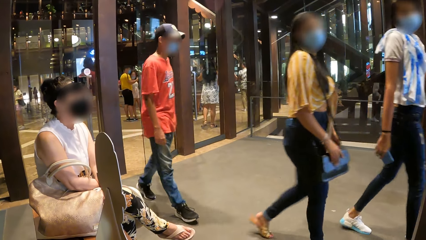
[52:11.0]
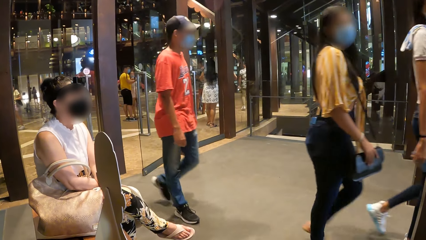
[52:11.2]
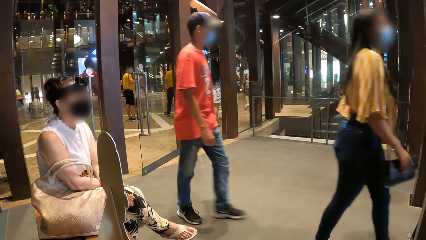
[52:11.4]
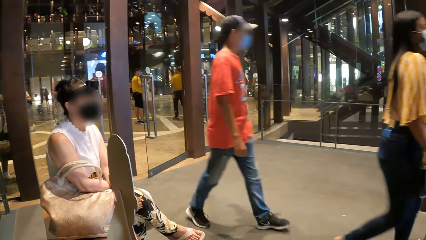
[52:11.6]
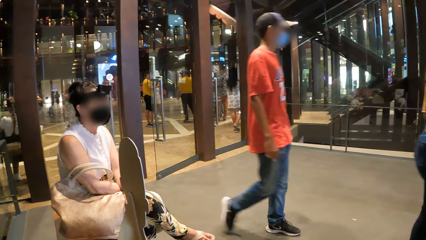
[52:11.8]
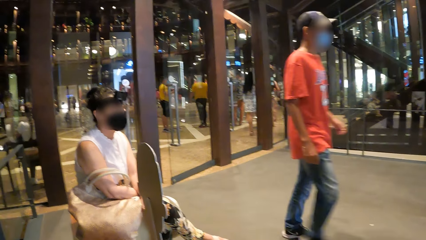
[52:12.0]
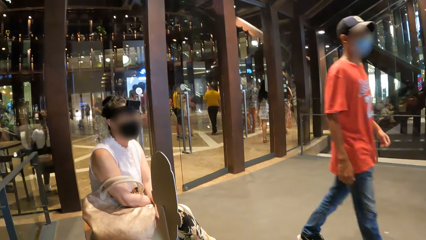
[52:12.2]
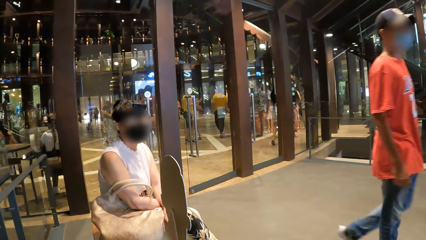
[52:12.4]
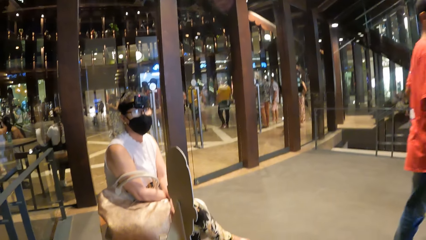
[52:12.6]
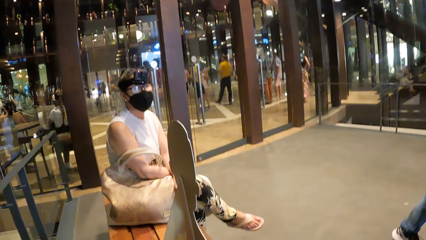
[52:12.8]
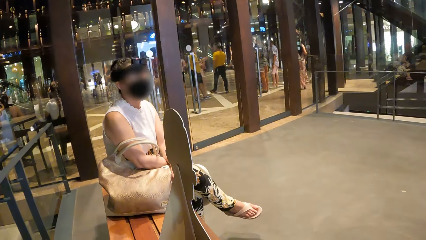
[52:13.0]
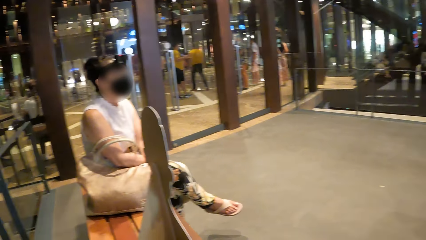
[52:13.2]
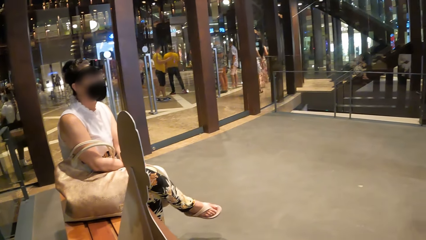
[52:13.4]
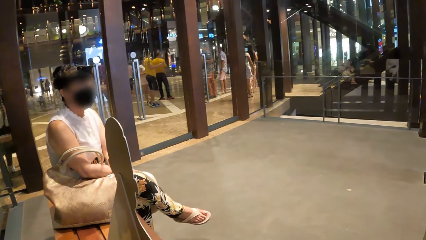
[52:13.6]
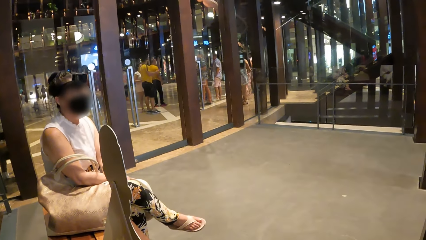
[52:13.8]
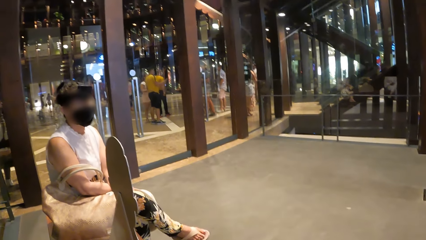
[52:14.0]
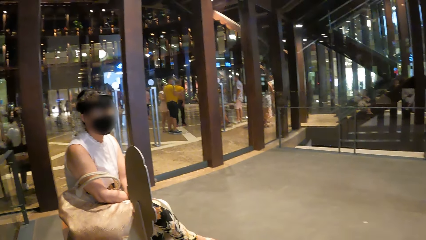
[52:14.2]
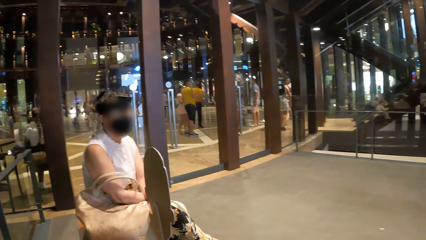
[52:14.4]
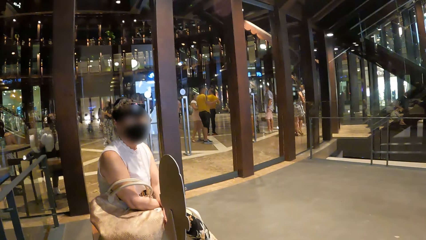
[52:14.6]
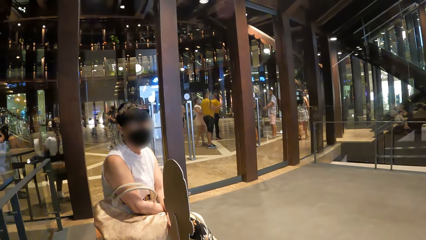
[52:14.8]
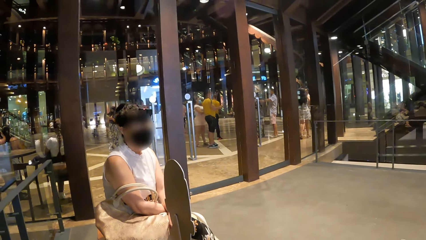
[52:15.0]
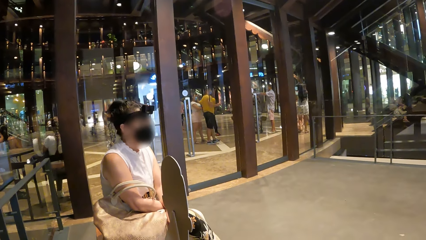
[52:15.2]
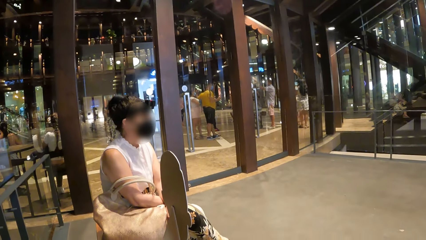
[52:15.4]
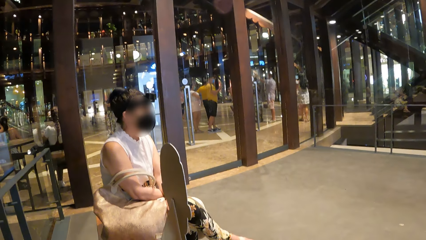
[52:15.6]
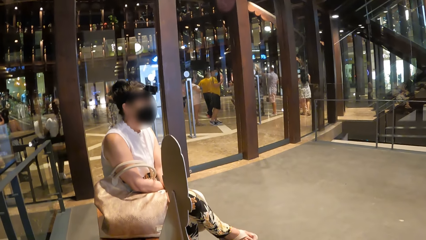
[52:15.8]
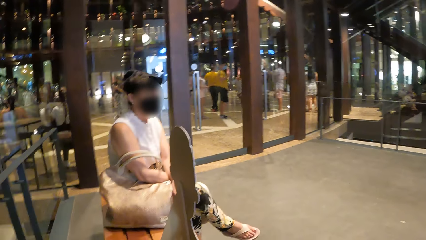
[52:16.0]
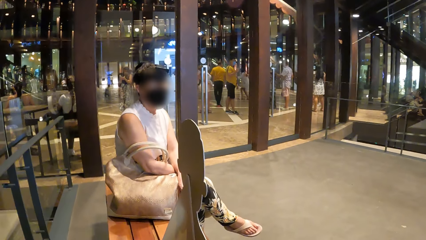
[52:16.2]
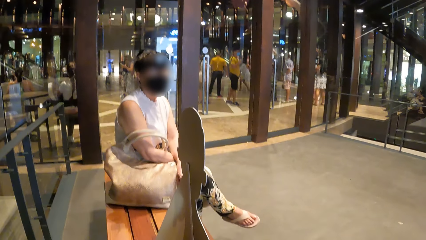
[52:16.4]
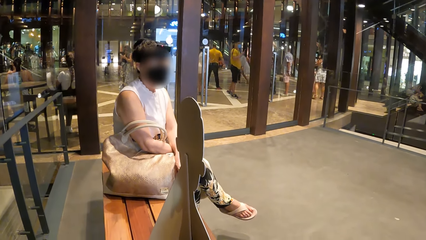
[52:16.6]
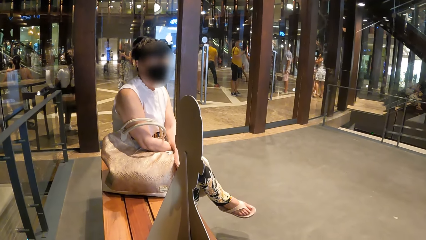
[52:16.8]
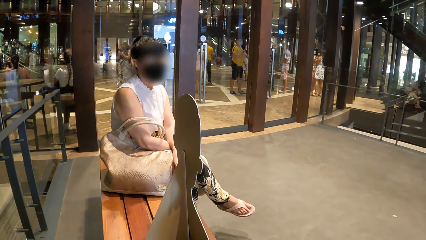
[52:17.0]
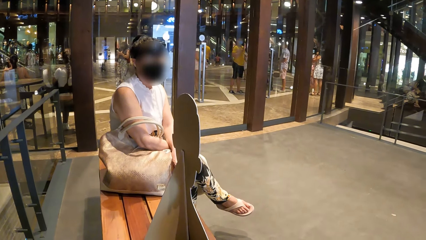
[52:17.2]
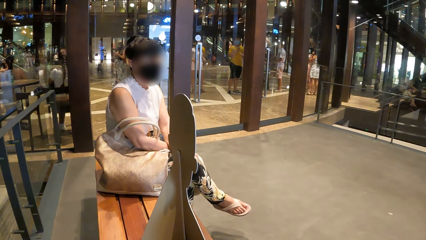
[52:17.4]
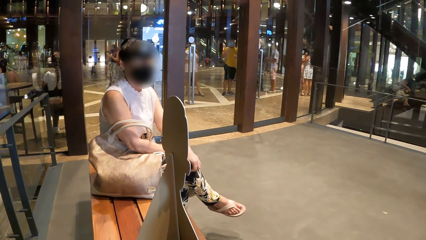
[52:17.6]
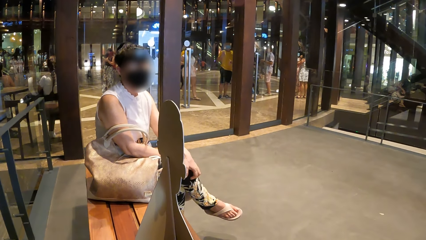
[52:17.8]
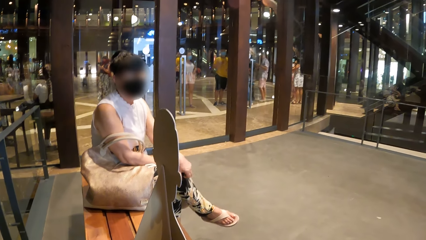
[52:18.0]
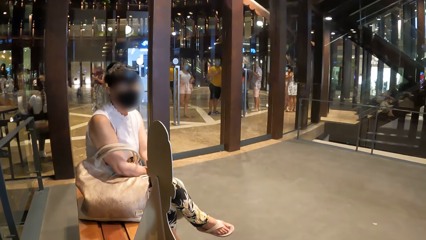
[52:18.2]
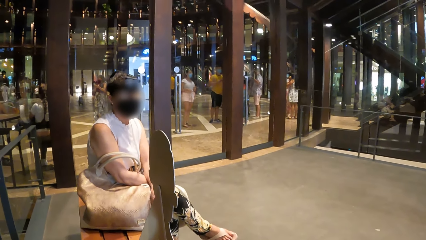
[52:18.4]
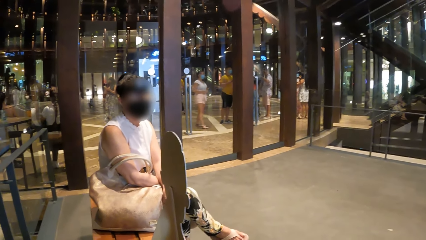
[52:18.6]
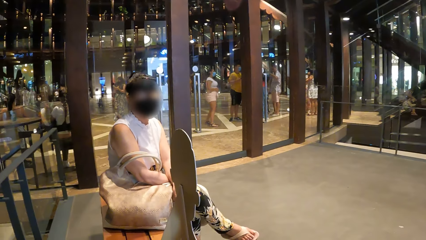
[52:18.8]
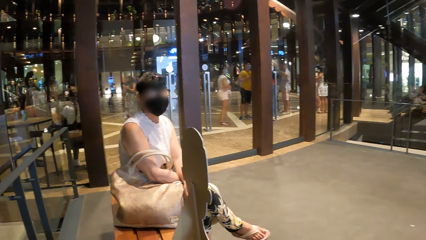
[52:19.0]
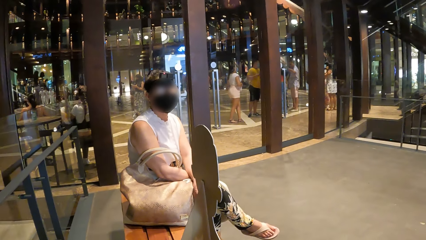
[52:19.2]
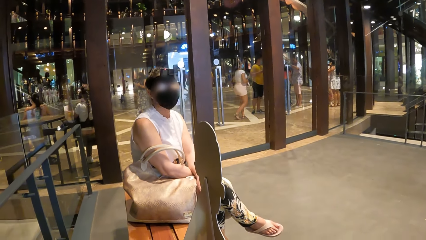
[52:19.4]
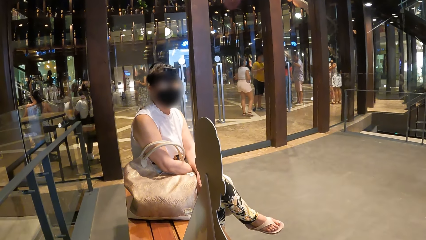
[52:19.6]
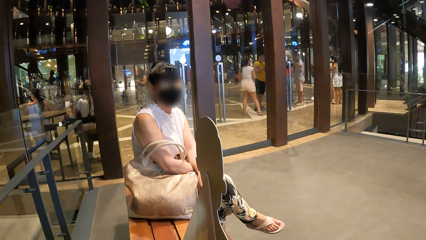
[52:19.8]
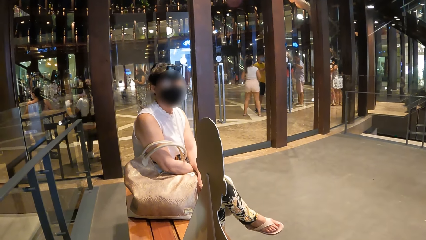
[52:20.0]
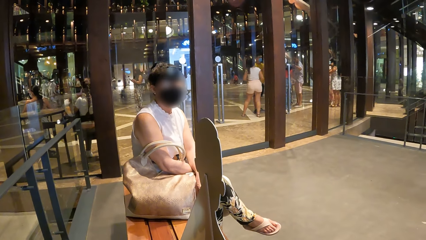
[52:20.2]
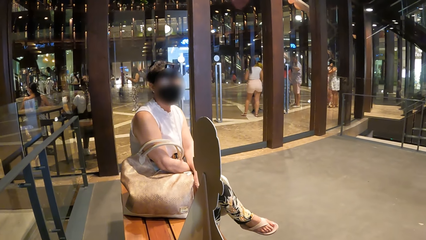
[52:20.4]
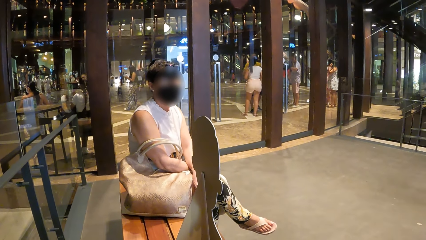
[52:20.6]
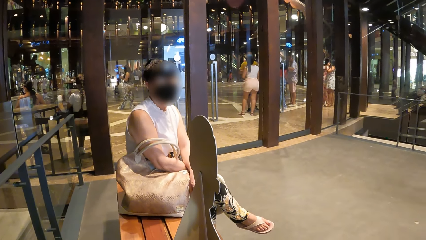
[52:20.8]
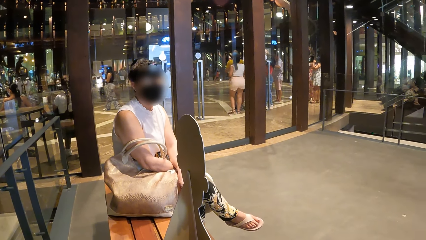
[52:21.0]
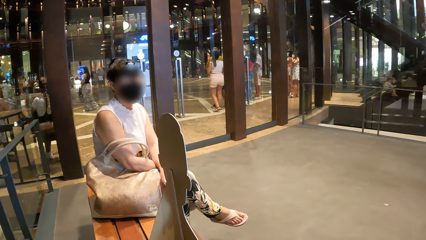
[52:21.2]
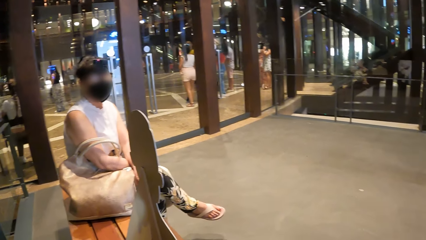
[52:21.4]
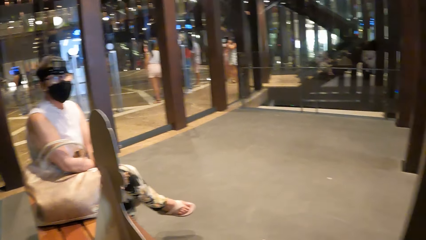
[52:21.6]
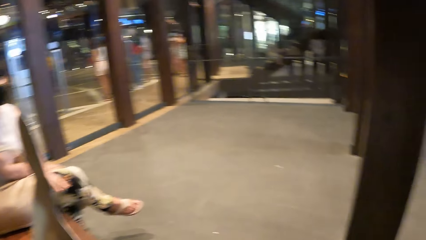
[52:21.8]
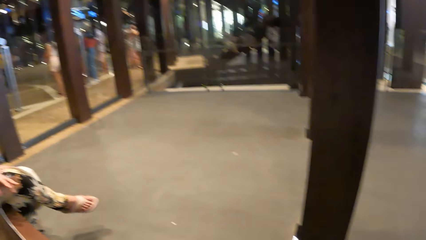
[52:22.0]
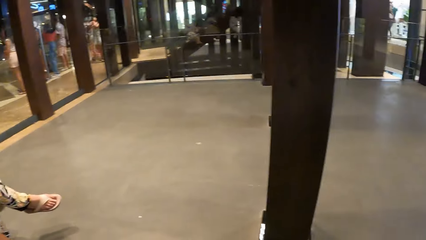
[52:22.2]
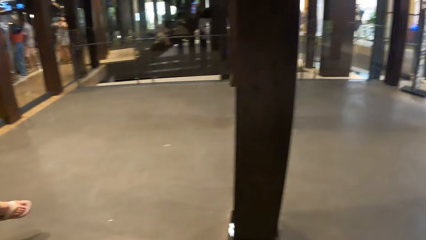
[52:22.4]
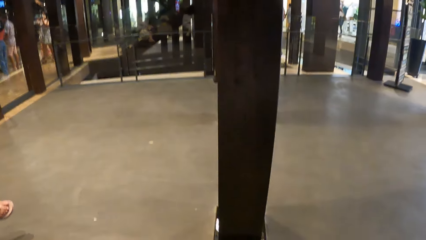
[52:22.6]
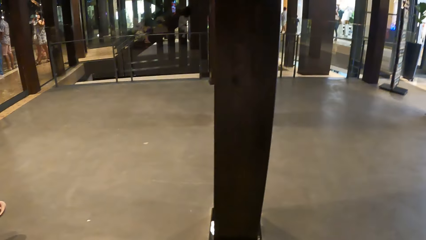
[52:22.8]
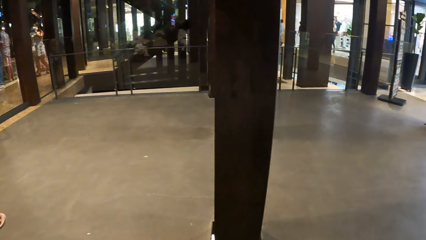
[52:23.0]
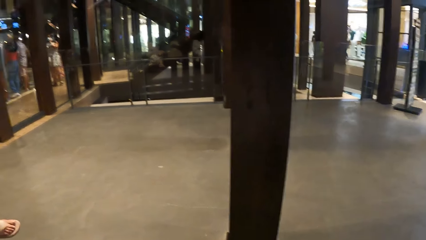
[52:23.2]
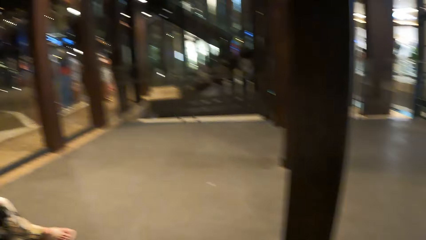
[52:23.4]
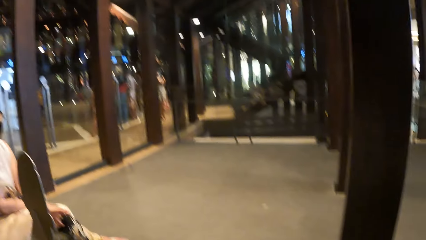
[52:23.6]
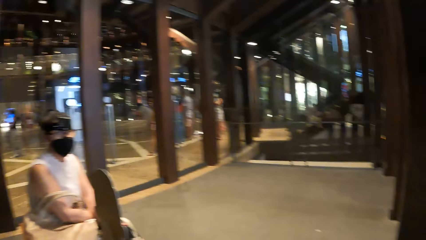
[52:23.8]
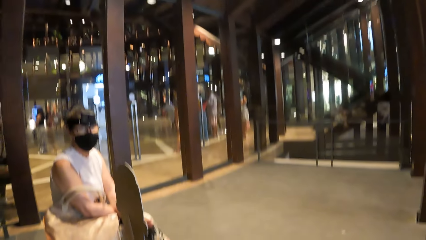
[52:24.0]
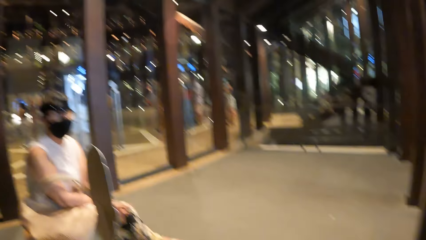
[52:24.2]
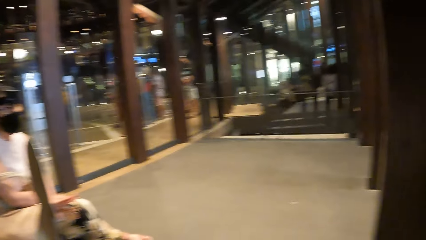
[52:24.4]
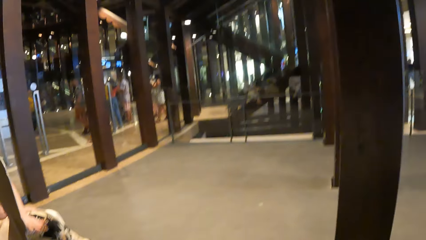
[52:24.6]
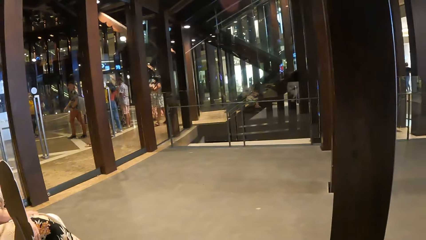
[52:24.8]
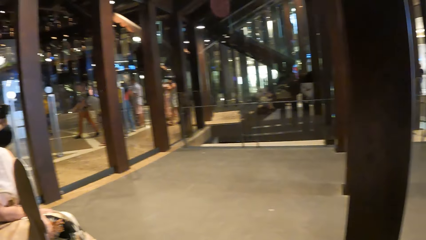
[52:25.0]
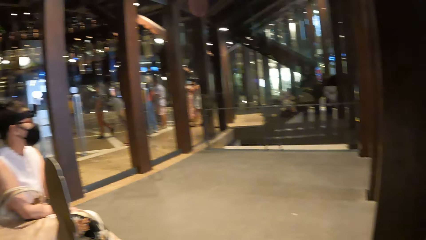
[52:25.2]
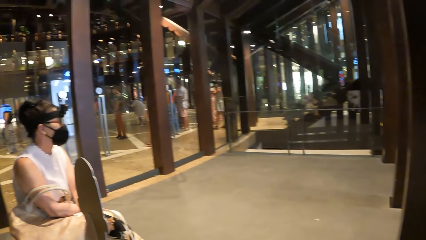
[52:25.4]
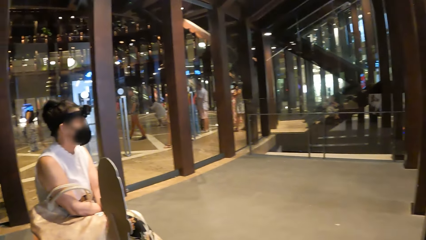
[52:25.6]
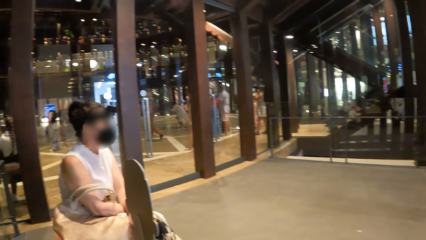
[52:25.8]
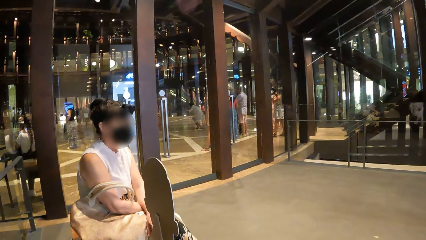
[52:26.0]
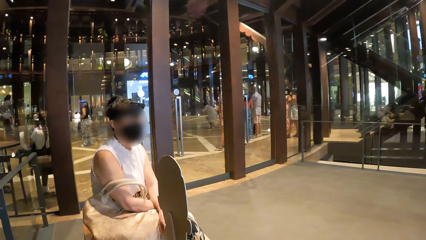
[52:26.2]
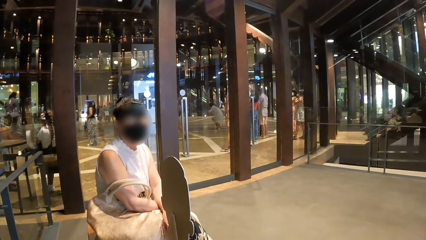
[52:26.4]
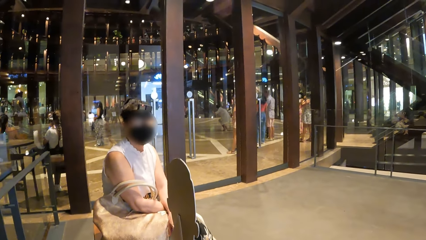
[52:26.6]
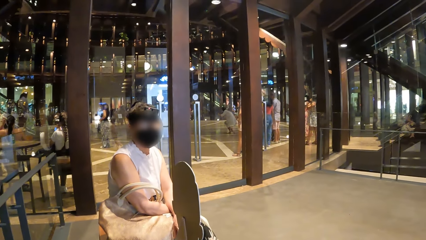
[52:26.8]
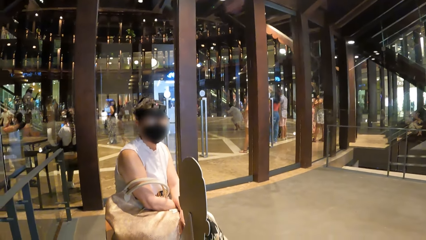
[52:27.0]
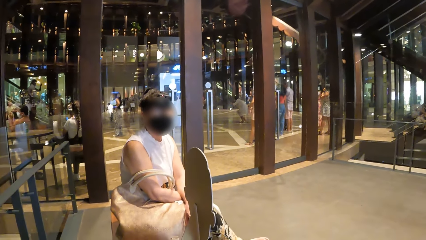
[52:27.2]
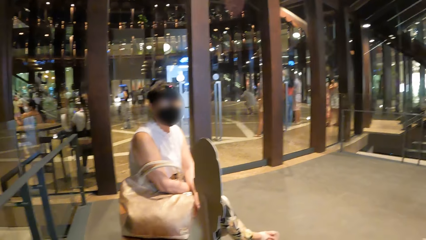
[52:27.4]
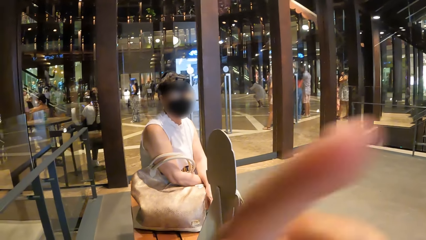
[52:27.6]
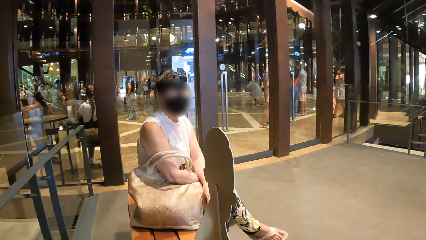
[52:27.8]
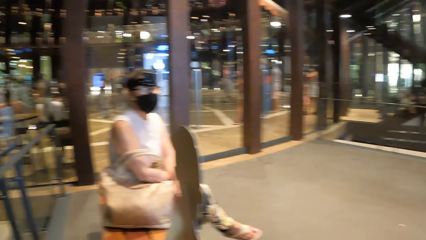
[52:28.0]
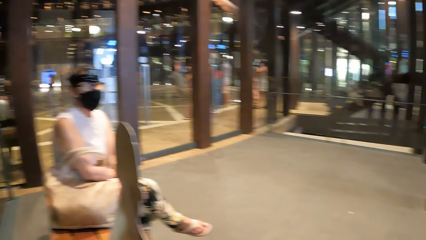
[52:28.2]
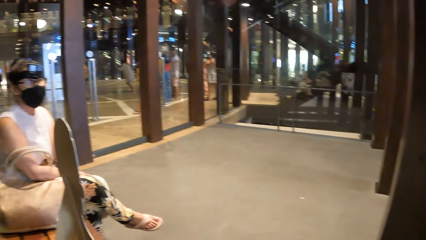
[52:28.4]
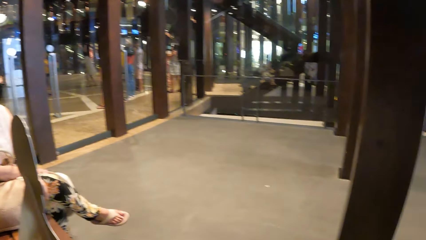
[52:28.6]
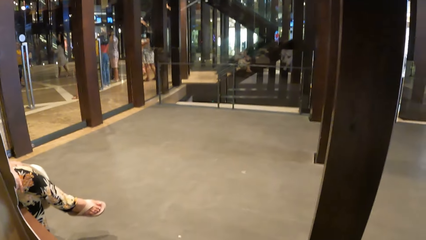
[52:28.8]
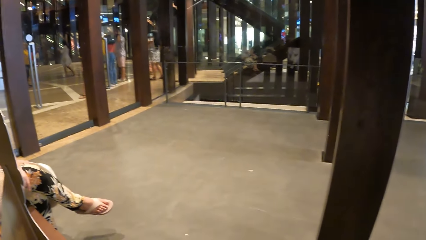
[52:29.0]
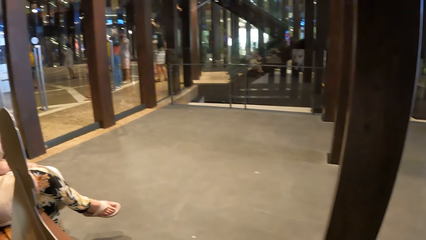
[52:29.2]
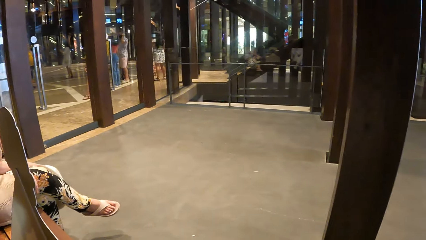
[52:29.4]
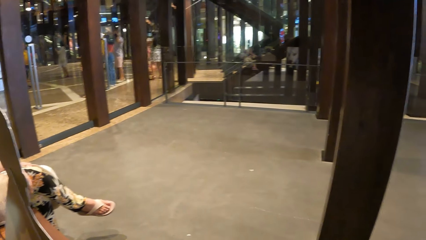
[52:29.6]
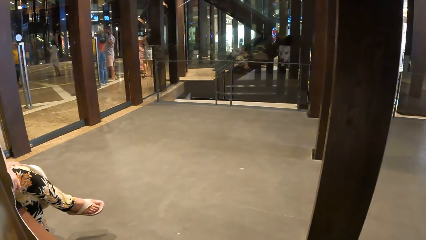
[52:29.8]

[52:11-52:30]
A woman converses with the camera wearer. The camera wearer interacts with the woman. The woman scratches her right leg with her left hand. The camera wearer looks around a mall. The woman converses with the camera wearer.
